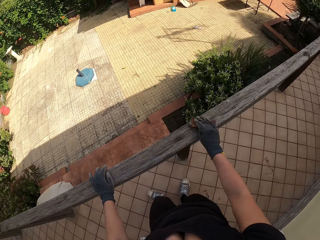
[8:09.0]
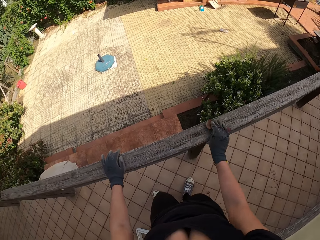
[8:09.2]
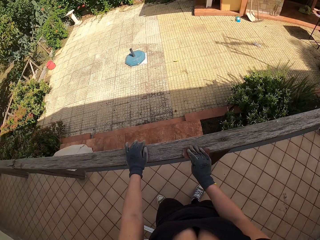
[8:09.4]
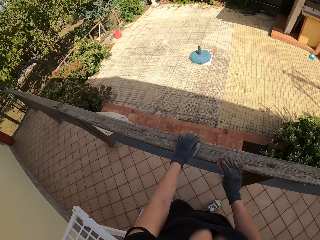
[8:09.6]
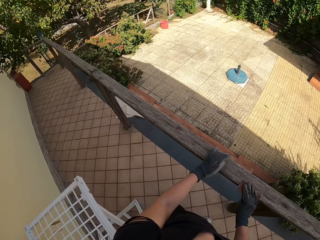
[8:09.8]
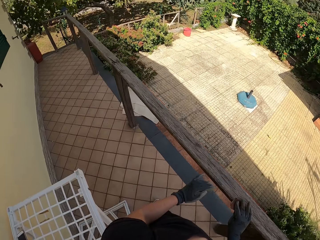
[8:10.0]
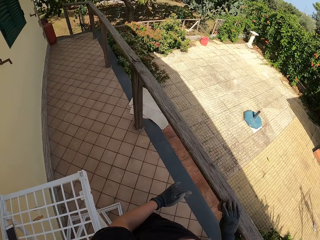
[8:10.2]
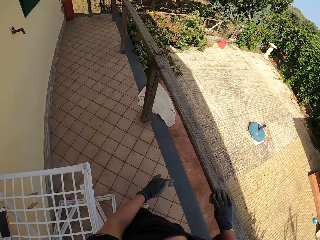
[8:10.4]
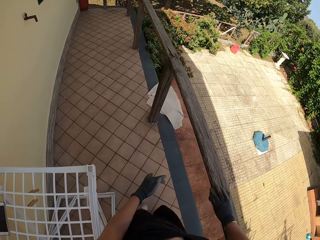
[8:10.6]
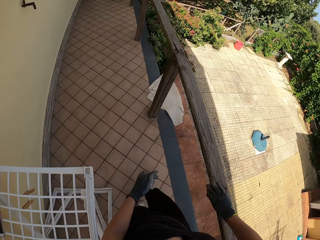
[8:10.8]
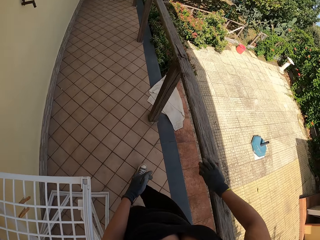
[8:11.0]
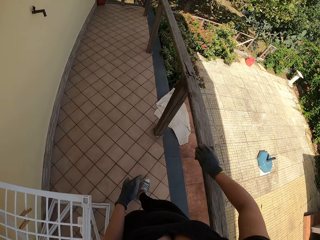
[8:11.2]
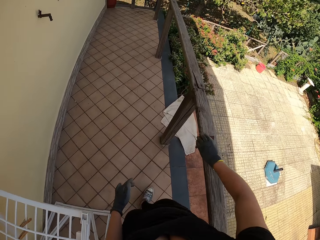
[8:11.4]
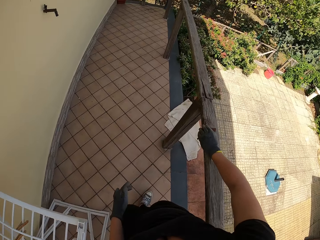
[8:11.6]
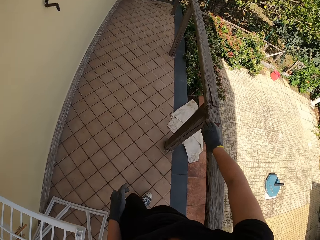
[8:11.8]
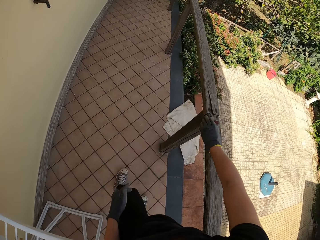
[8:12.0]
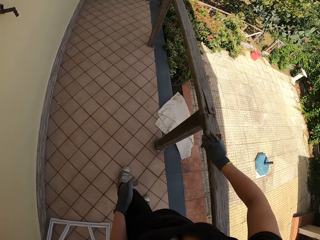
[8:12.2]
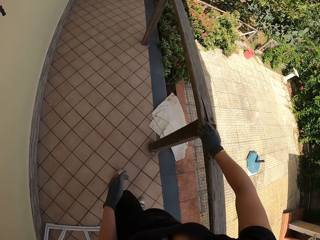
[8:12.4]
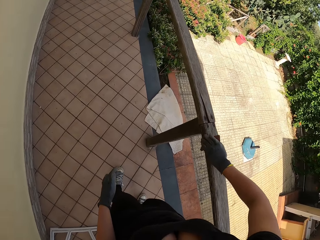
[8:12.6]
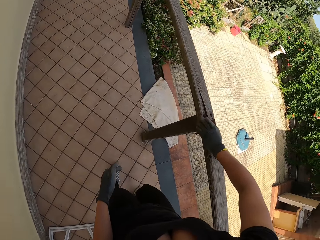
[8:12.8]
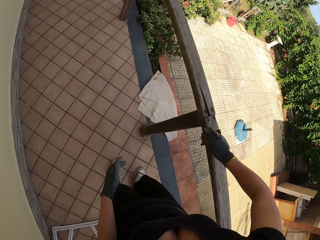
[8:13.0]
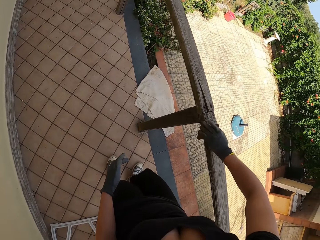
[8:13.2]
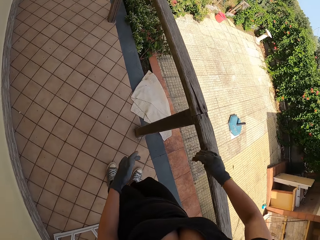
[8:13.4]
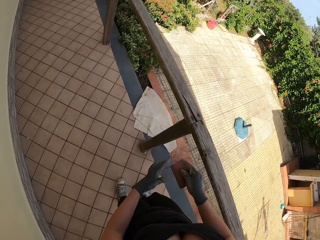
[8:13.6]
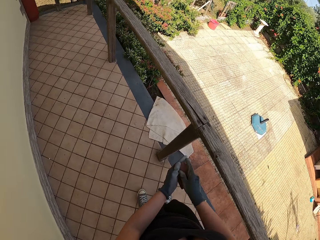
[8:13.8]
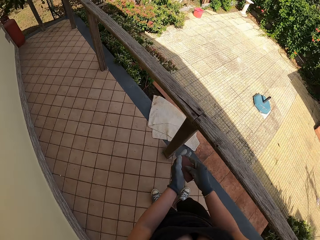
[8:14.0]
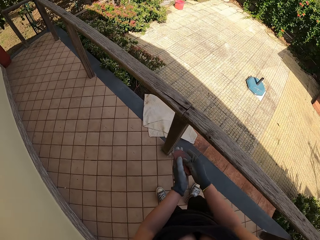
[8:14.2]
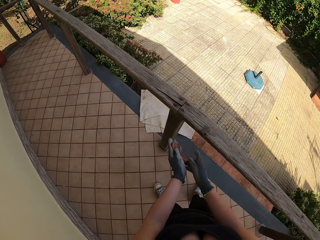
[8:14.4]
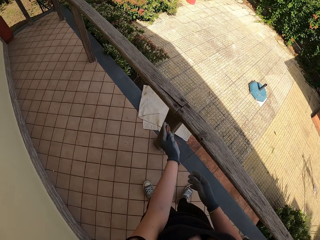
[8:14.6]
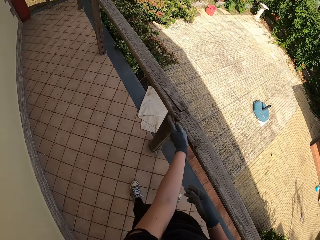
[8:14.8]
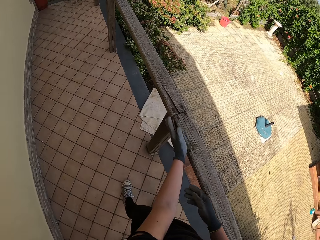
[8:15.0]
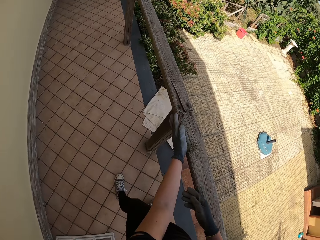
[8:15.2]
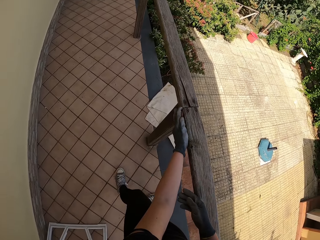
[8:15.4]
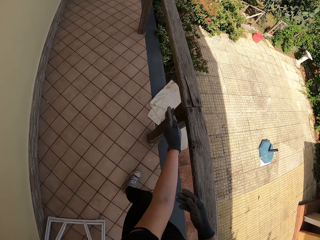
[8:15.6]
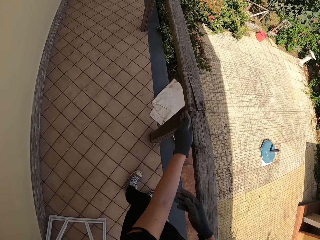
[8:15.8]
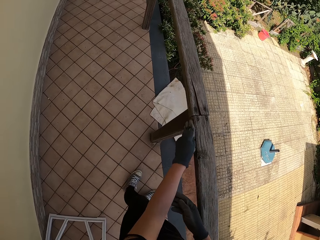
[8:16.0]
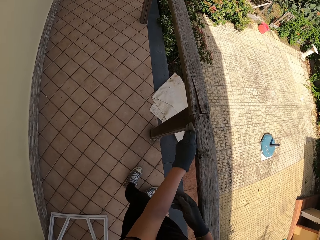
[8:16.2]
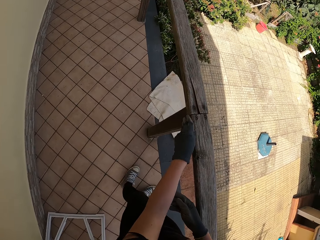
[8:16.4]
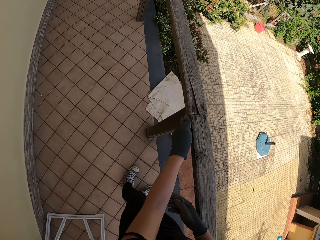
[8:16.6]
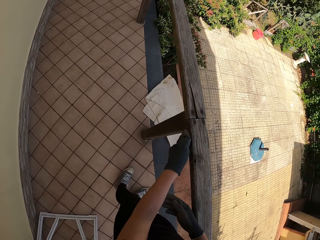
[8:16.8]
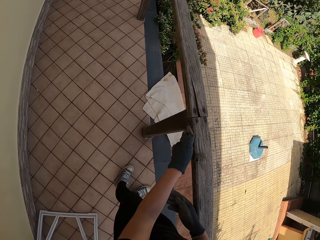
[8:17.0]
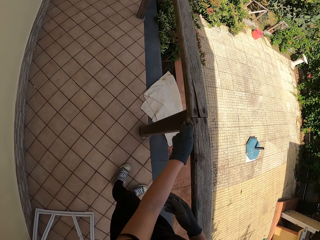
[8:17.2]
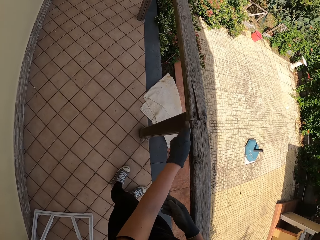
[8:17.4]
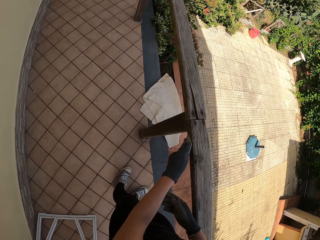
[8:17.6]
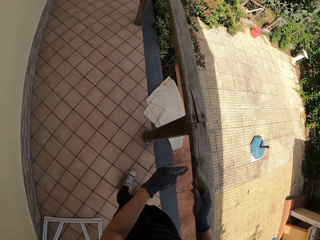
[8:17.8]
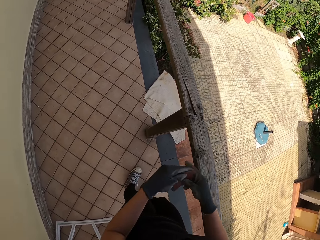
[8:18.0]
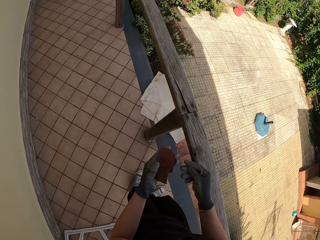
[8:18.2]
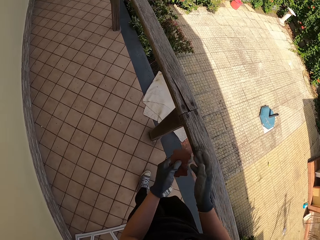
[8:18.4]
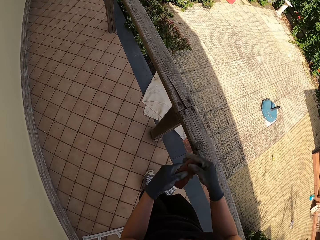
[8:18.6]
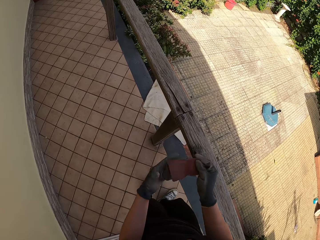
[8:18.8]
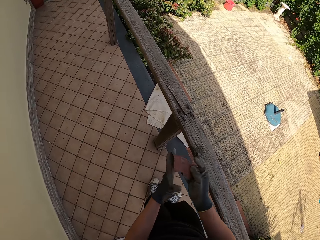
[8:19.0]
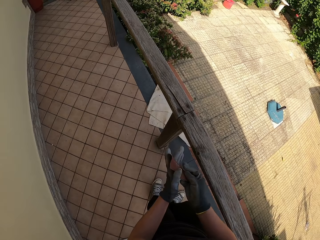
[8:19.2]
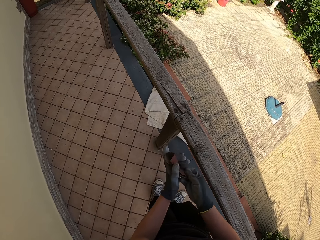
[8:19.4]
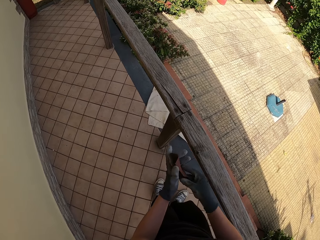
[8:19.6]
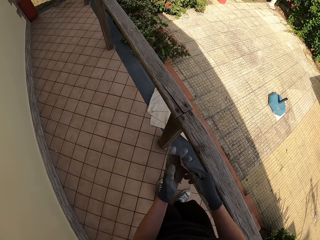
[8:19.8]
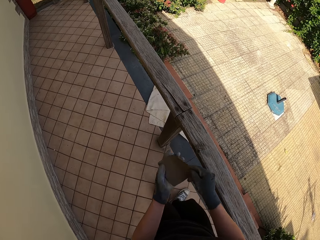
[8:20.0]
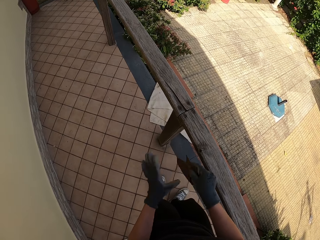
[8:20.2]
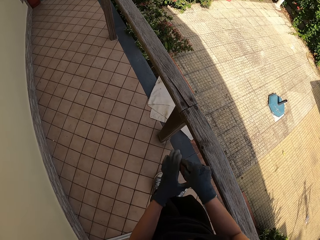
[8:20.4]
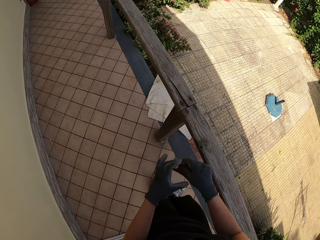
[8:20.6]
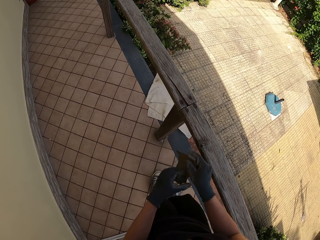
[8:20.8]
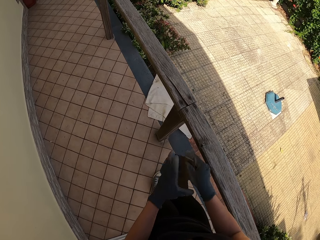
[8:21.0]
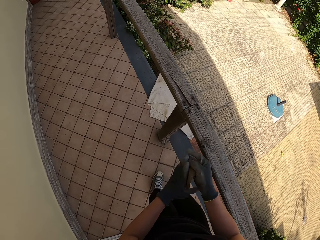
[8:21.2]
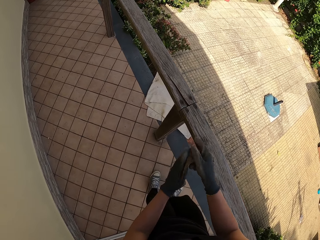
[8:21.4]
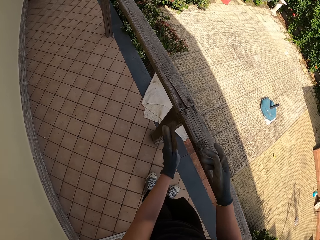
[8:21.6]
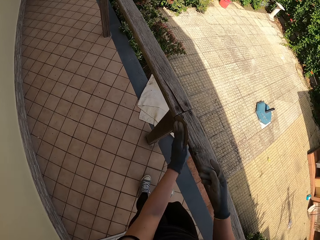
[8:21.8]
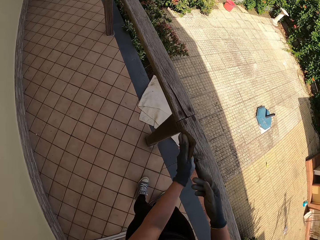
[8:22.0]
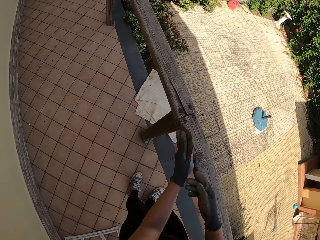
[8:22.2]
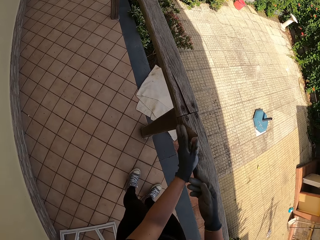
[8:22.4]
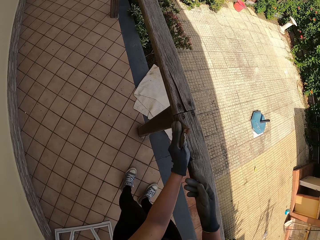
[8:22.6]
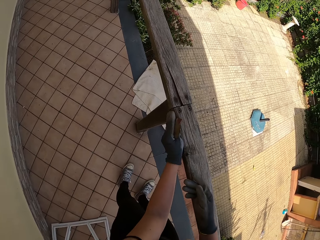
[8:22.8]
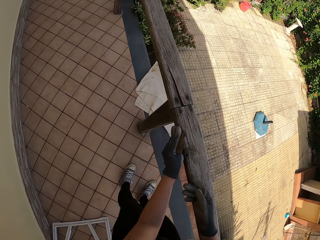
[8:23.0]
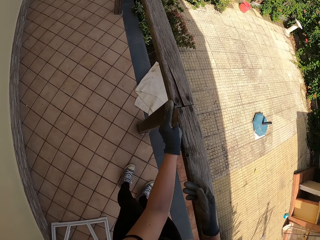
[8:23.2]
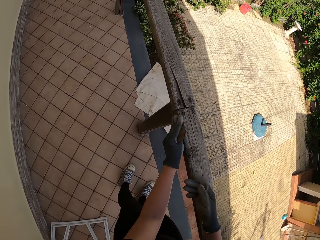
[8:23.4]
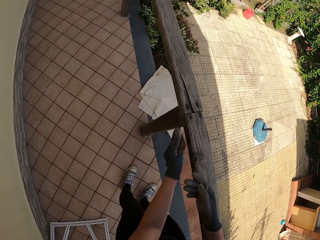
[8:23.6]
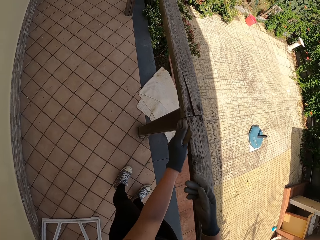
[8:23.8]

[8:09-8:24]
The camera wearer walks towards the edge of the fence. She brushes the wood. She places the sandpaper on her other hand. She brushes the wood. She stops scrubbing the balcony. She passes the sandpaper from the right hand to the left hand. She folds the sandpaper with both her hands. She scrubs the balcony with the sandpaper with her left hand.

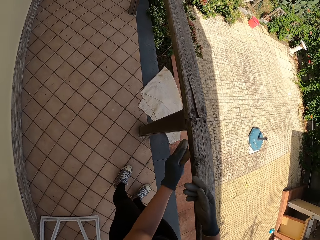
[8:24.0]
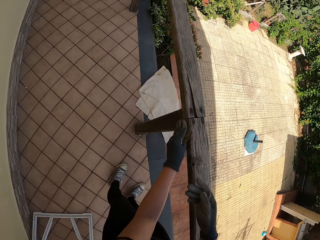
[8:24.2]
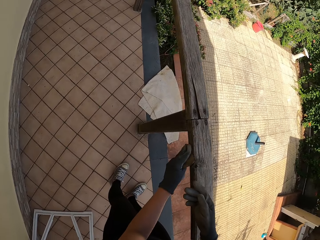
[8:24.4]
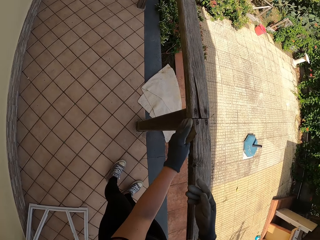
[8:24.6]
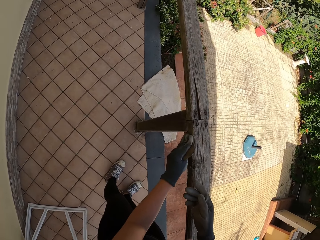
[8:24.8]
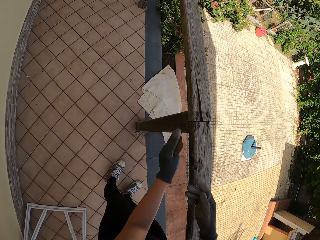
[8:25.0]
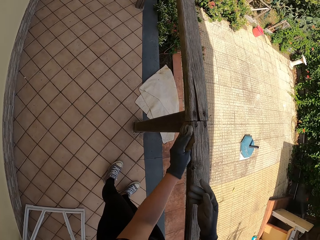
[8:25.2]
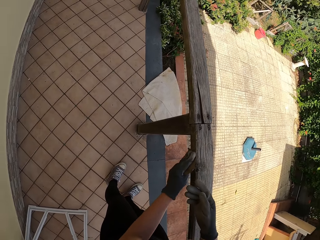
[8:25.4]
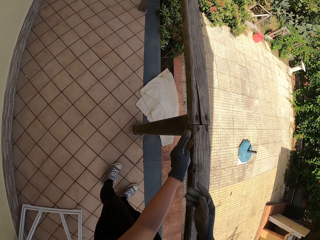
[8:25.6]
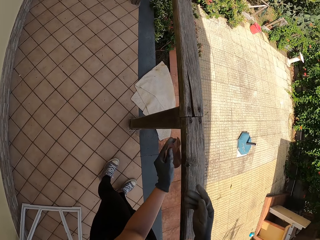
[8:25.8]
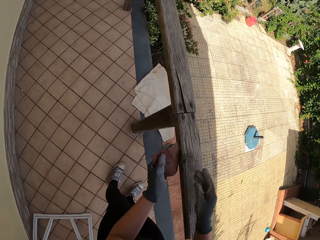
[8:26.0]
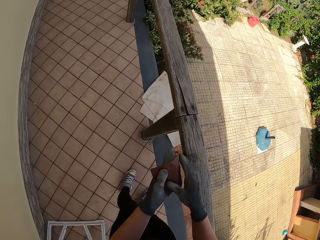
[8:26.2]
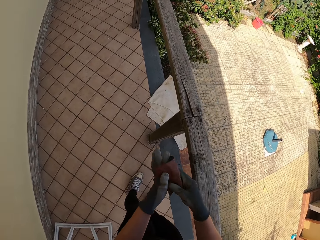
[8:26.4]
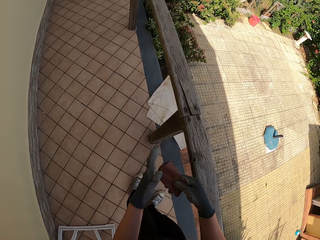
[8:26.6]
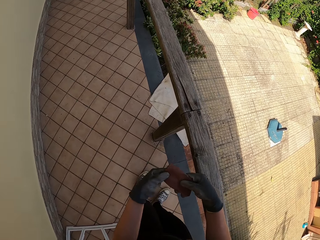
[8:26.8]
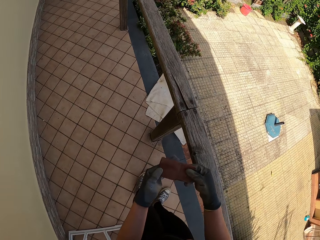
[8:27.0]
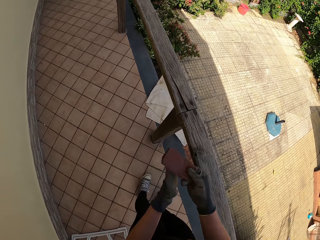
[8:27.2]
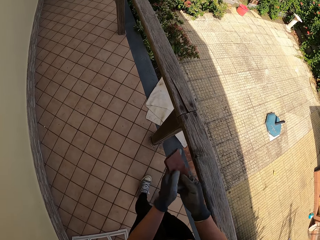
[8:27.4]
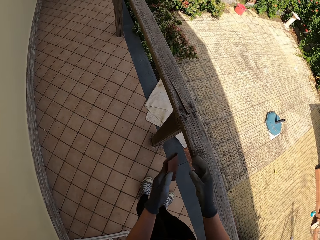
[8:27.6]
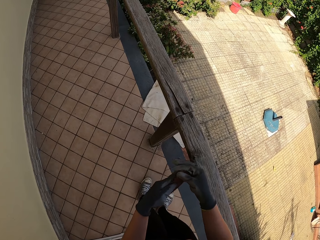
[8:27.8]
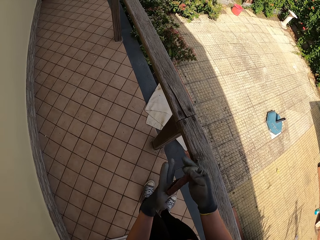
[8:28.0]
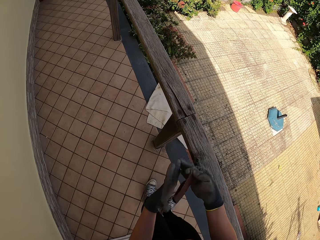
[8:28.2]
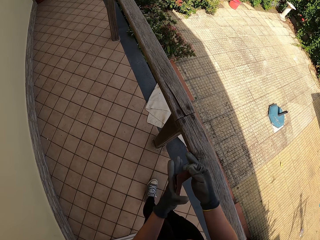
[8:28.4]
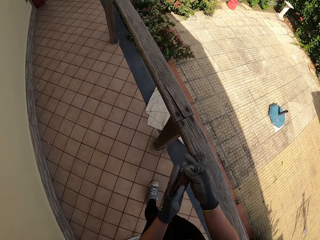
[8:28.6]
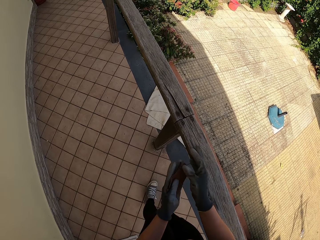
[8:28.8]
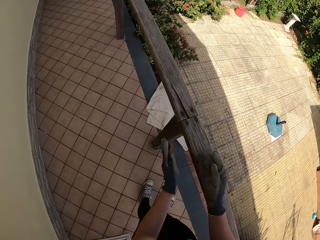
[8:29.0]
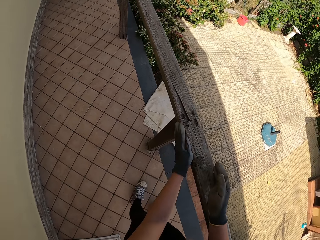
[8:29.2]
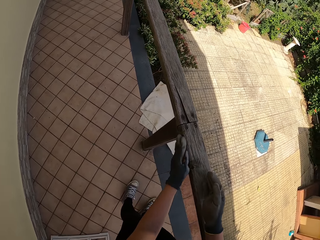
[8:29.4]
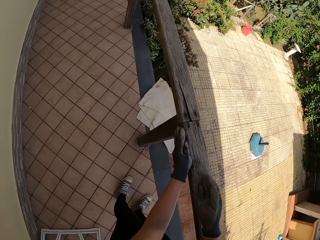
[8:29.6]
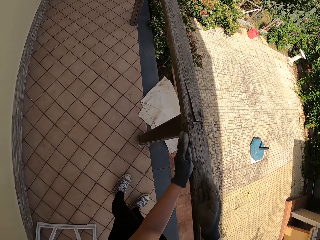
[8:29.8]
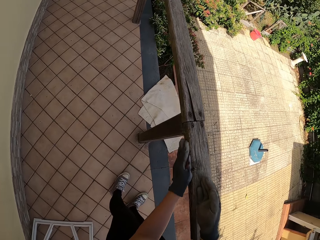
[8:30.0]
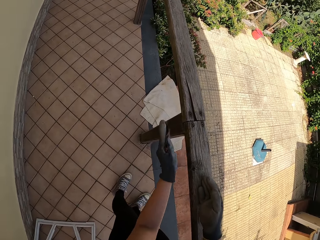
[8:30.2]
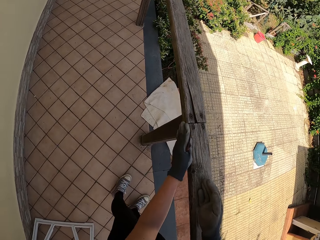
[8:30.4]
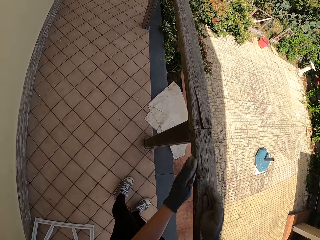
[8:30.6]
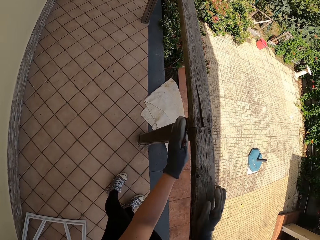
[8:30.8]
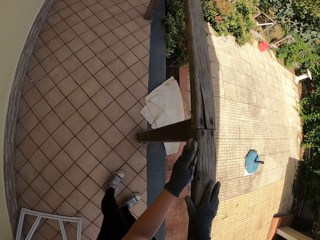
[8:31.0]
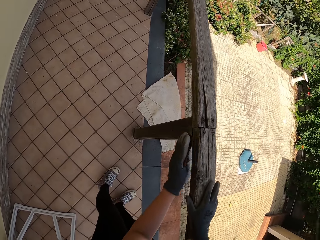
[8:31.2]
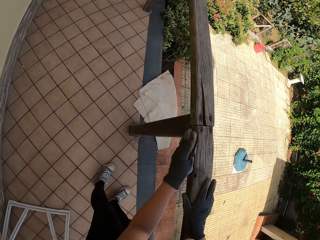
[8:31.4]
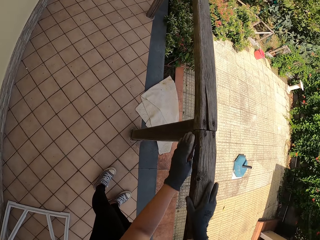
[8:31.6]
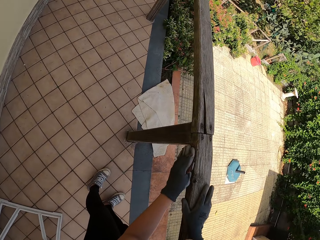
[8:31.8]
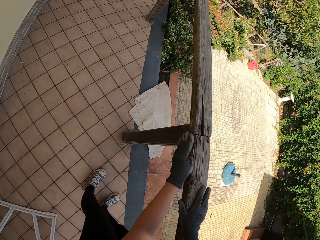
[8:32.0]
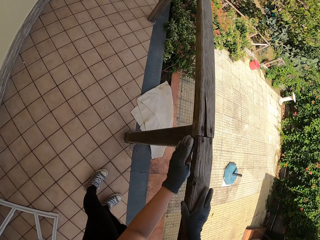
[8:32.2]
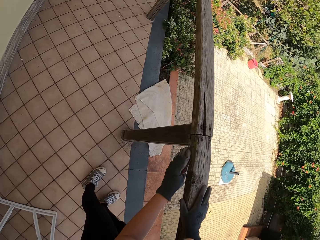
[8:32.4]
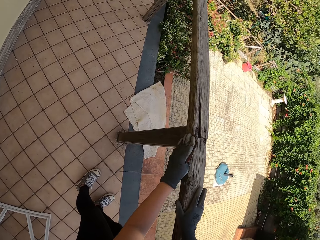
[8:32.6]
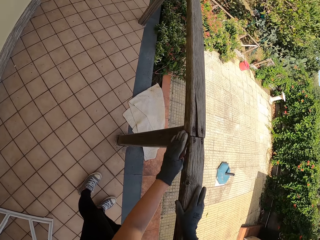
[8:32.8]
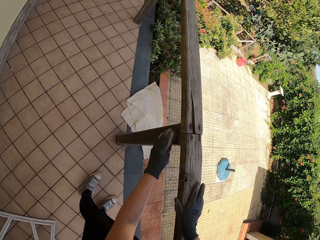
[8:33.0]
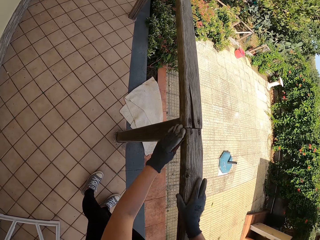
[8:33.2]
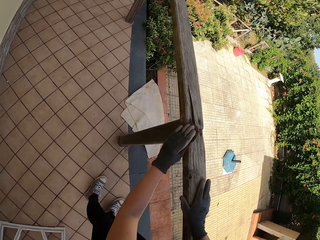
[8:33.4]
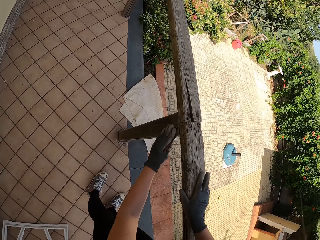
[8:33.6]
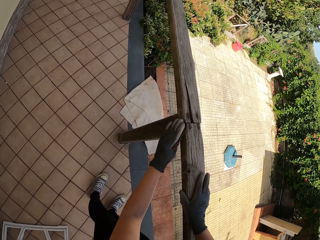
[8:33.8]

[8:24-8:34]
The camera wearer stops scrubbing the balcony. She changes the position of the sandpaper. She folds the sandpaper with both her hands. She scrubs the balcony with the sandpaper with her left hand.
